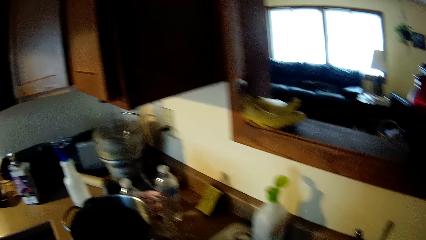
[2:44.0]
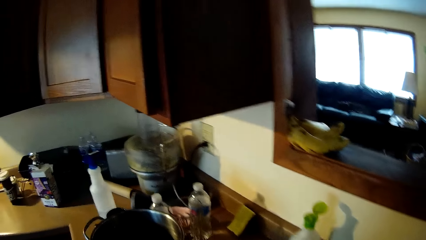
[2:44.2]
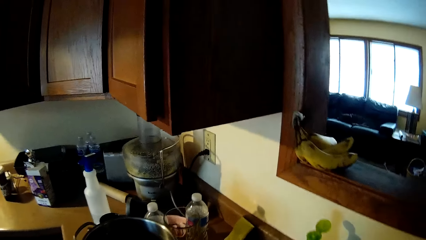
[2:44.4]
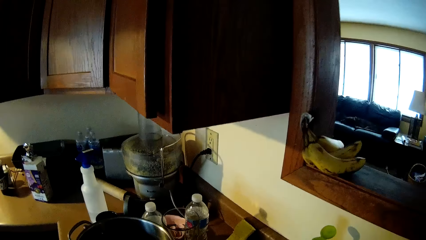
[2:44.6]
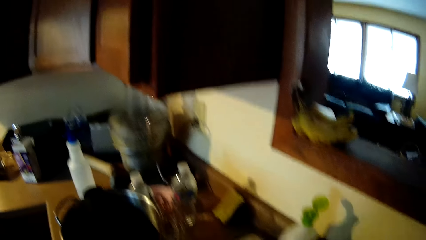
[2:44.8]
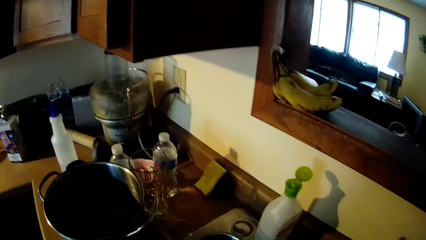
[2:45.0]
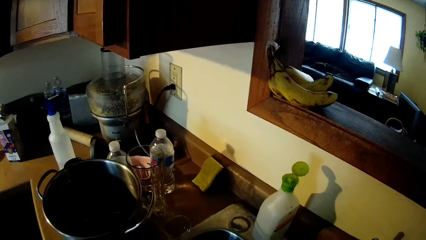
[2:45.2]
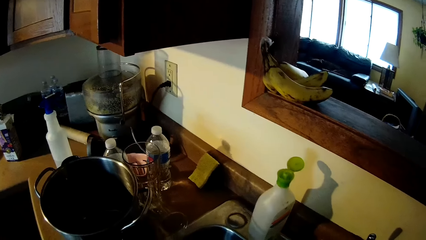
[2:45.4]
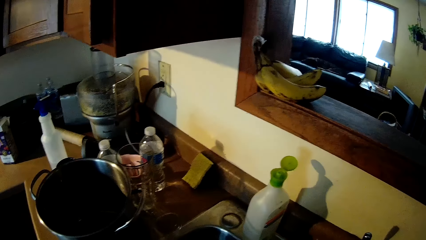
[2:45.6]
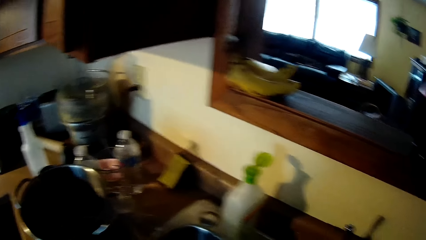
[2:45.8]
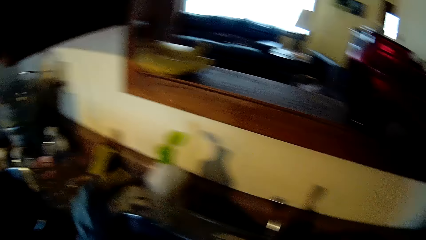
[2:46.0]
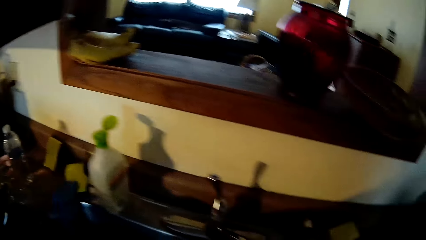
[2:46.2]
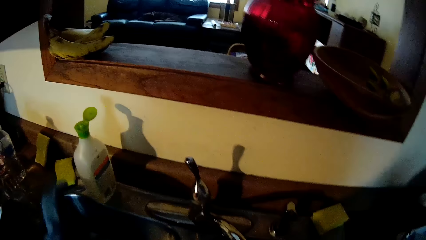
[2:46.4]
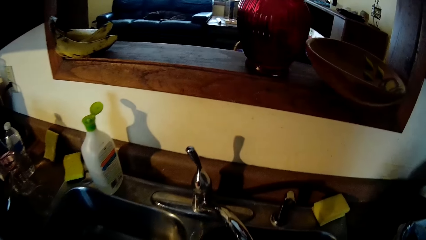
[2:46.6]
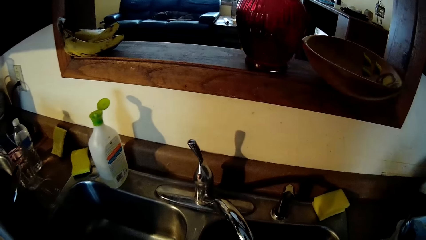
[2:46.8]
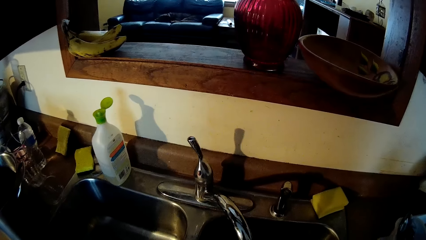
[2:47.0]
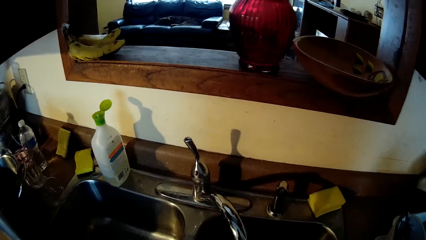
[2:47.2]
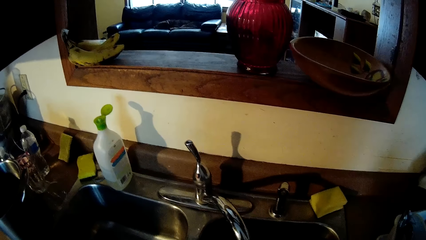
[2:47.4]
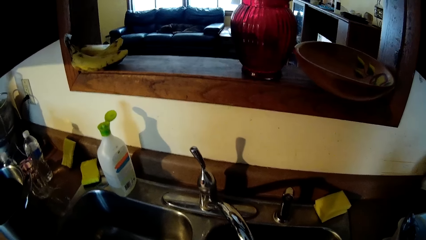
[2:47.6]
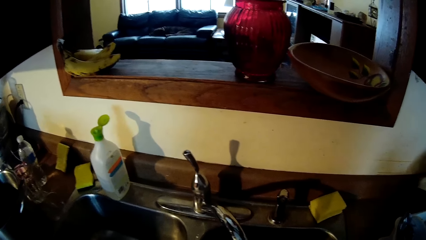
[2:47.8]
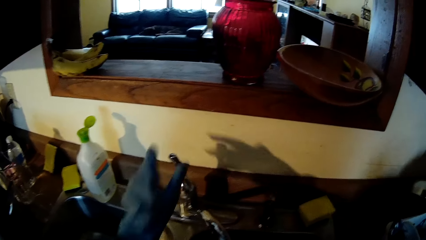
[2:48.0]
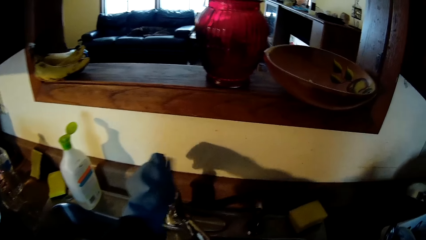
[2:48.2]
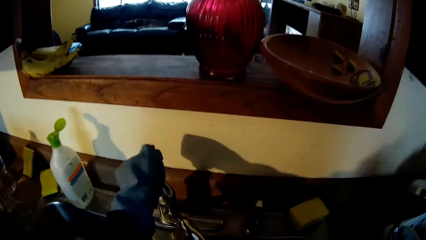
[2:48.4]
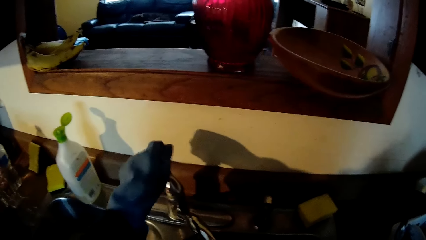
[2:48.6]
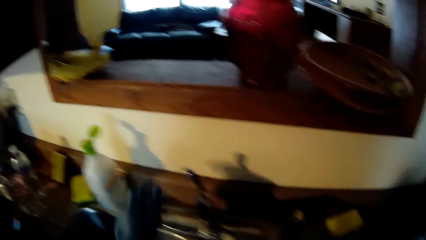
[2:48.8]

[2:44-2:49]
The camera wearer drops a sponge eraser on a sink with her gloved left hand. She turns on the tap with her gloved left hand.

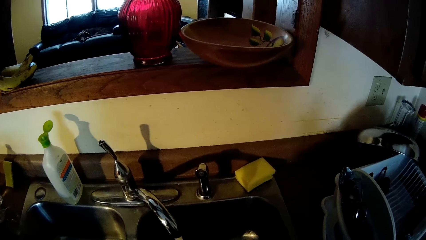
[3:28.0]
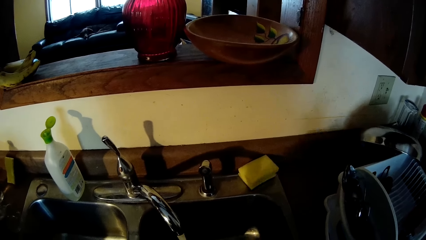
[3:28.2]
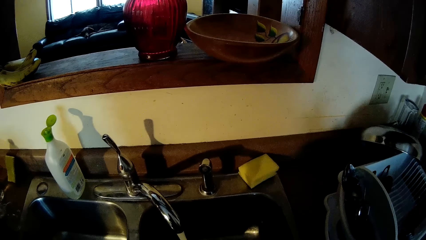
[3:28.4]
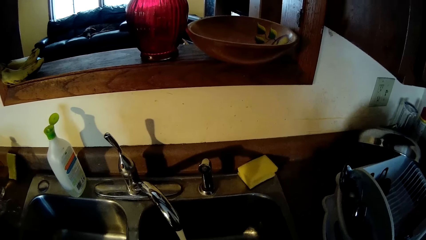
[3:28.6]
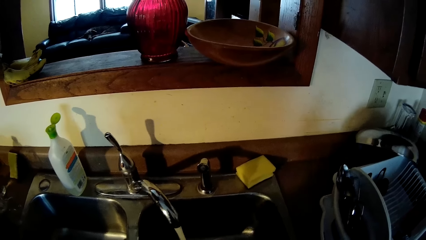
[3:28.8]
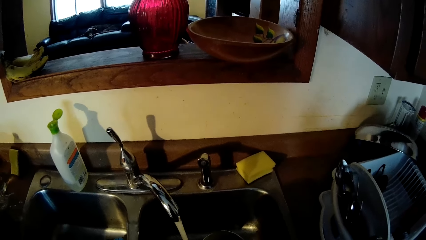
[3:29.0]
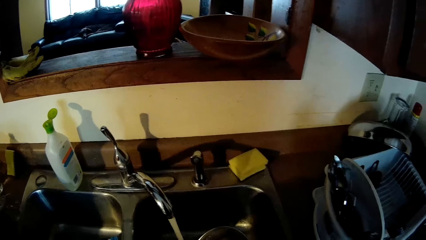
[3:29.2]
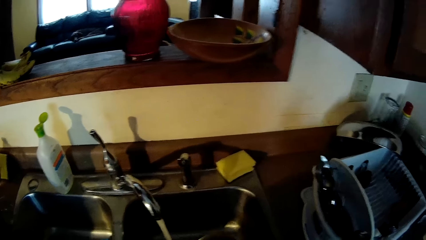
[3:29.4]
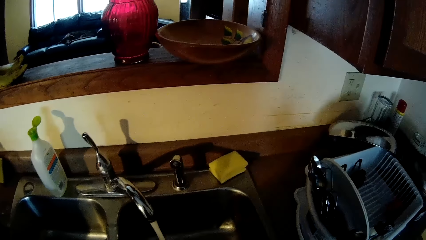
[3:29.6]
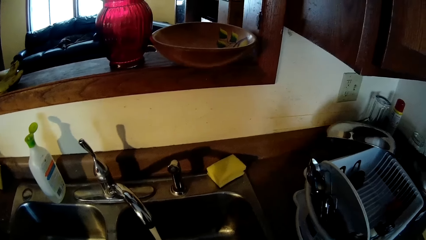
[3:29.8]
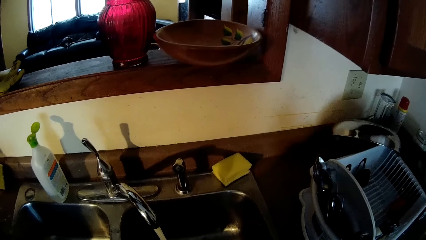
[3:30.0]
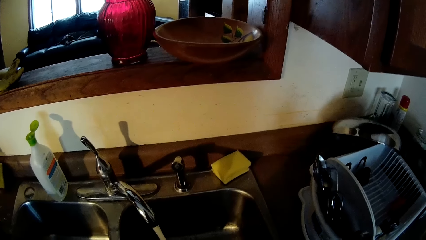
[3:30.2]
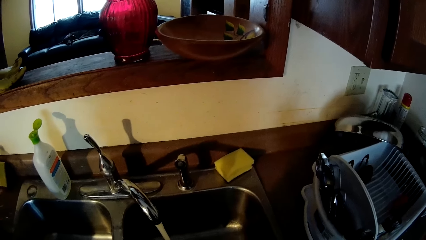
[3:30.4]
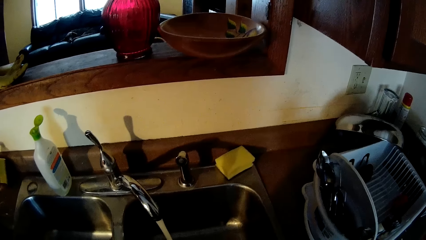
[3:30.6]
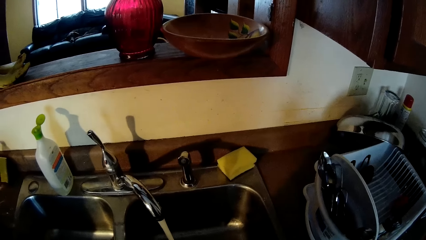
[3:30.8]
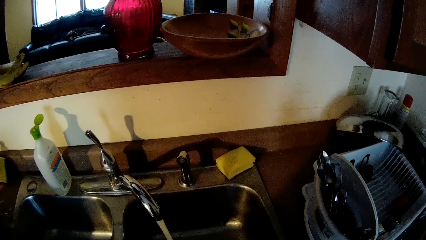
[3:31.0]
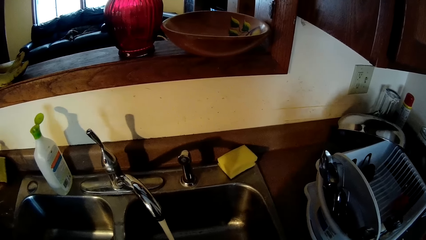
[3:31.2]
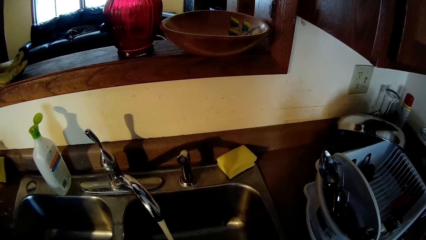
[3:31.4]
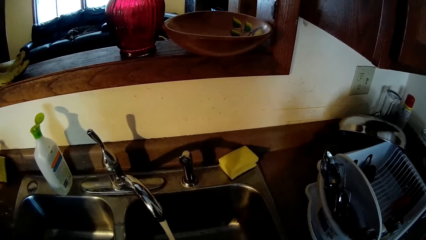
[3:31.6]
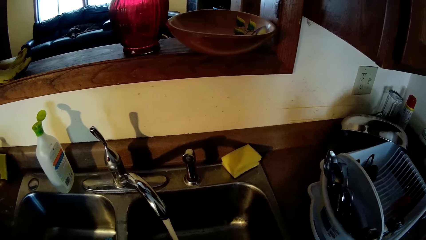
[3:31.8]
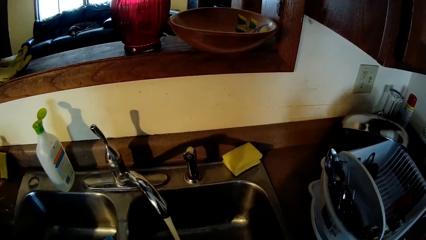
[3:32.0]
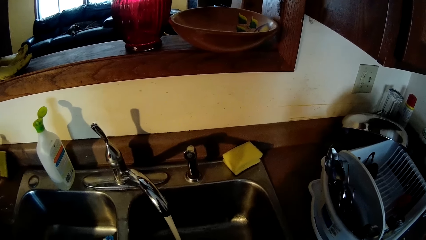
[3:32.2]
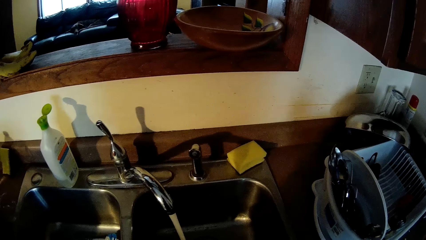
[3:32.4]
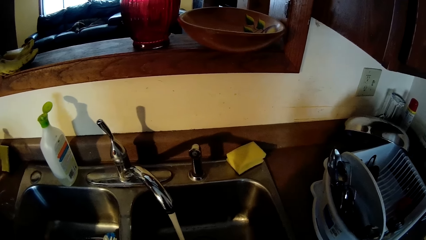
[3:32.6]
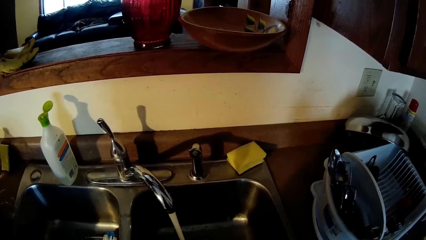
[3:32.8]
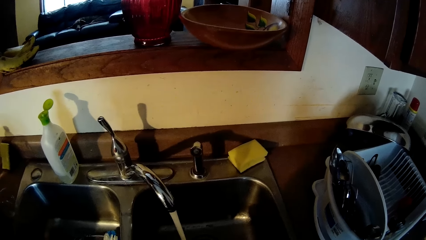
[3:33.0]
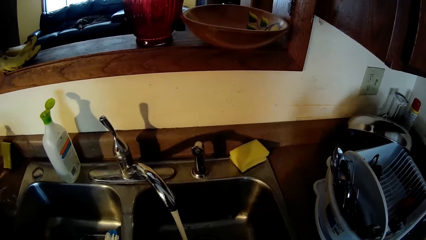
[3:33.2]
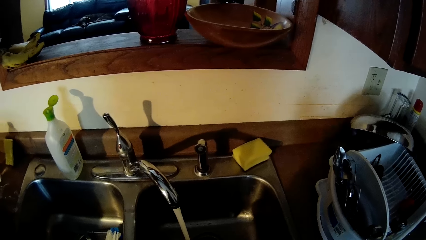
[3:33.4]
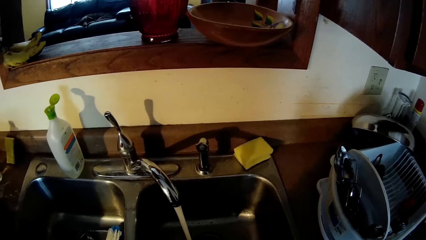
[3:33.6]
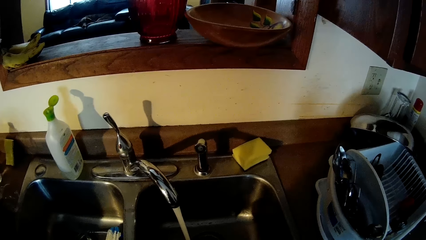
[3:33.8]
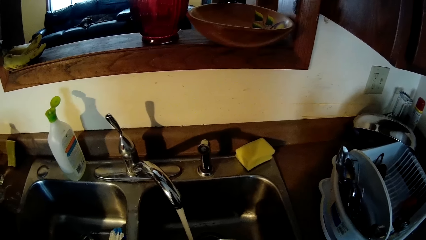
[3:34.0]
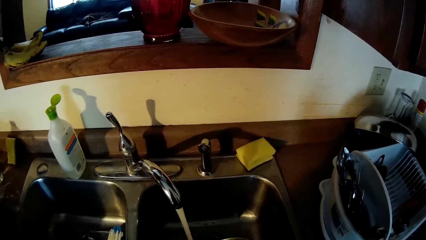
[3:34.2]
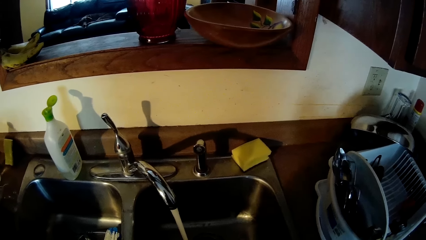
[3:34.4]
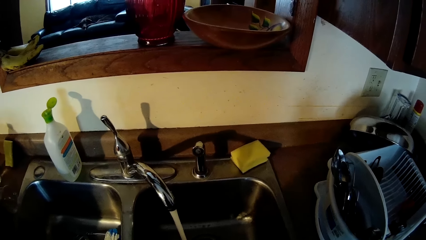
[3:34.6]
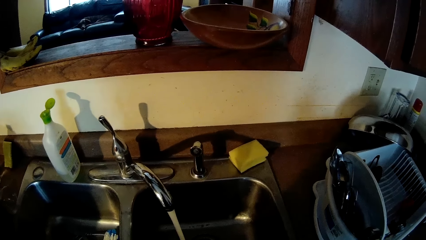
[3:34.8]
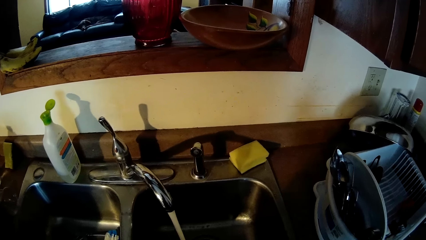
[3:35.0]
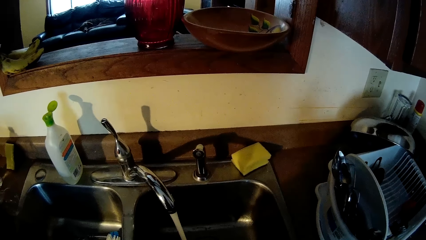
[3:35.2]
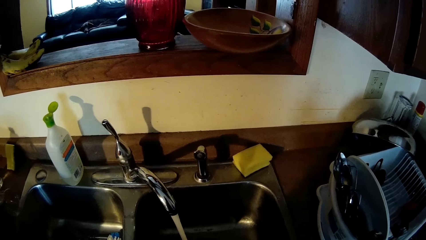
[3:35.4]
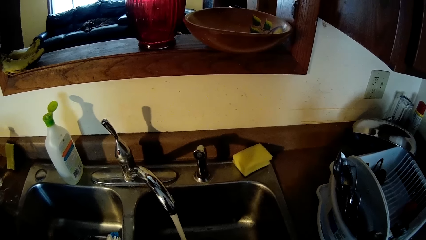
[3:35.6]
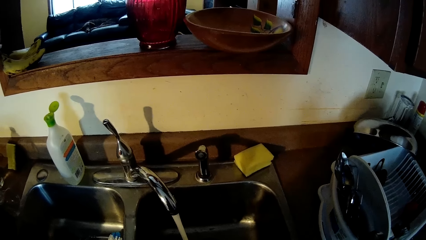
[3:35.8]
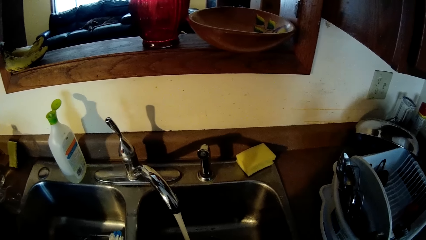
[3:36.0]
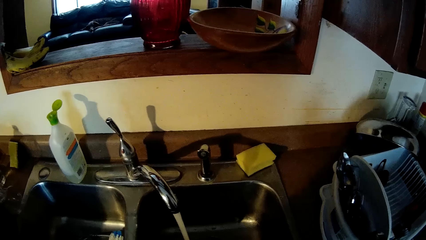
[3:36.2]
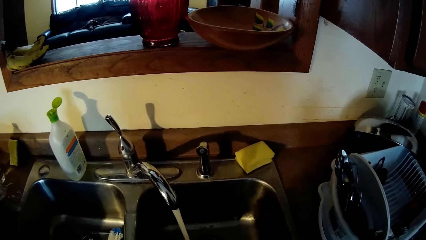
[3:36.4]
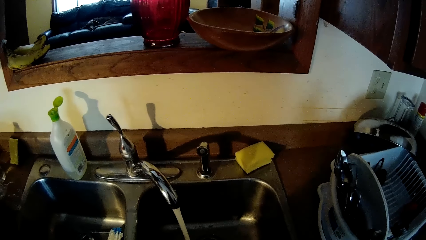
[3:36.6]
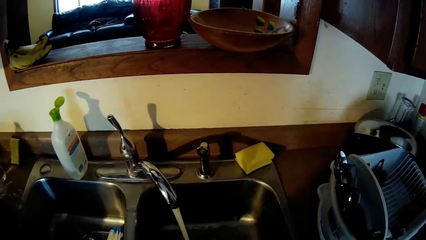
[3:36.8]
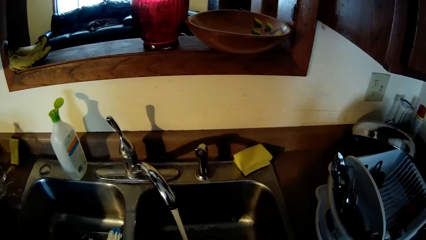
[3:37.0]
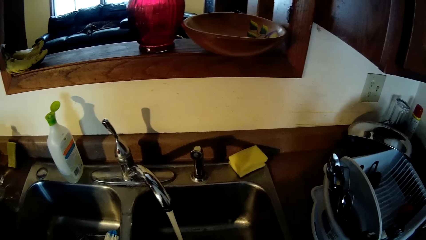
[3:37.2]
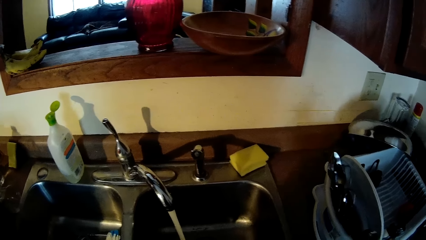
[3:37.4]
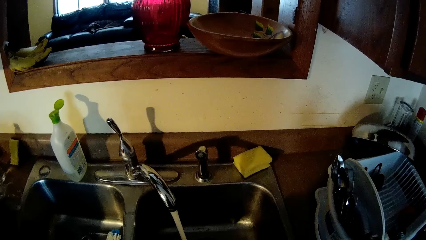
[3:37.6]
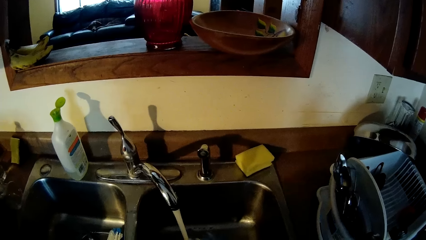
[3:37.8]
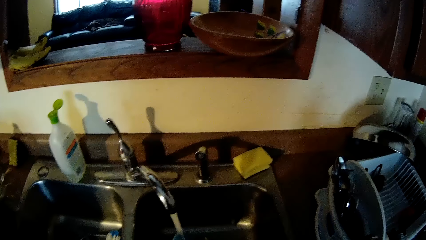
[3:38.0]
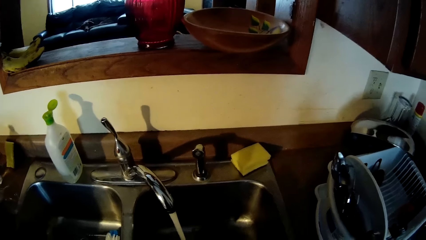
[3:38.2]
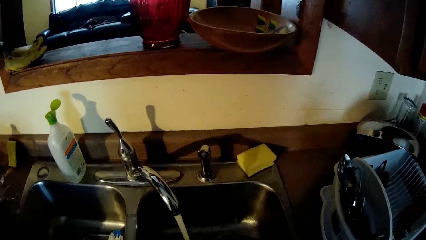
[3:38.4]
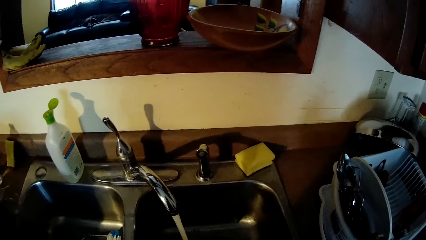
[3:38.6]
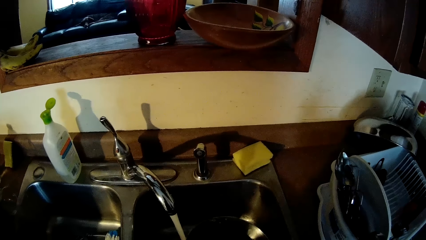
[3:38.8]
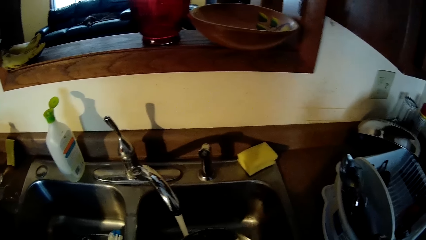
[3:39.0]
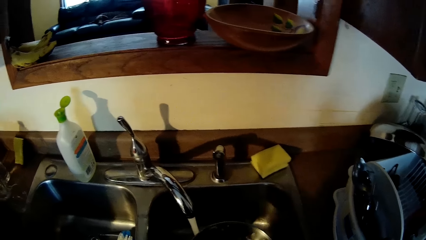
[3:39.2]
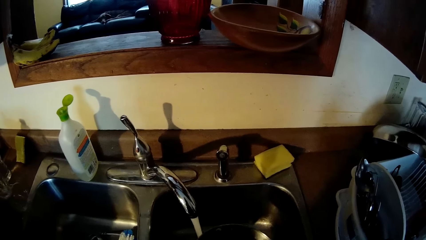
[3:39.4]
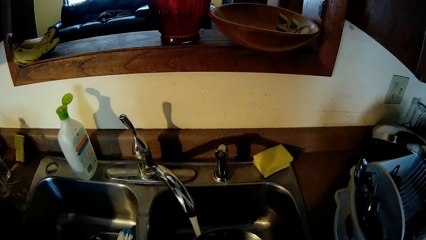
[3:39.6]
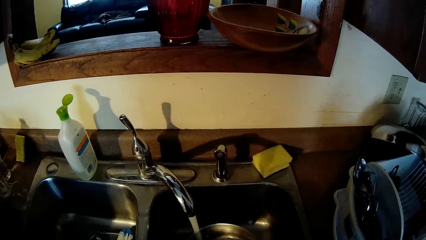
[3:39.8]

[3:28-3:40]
The camera wearer washes the frying pan.
